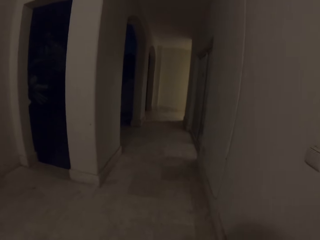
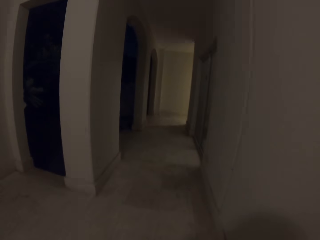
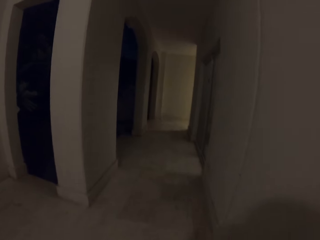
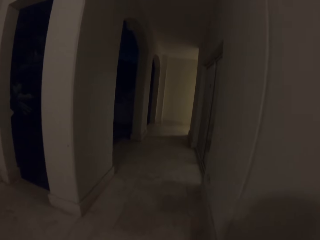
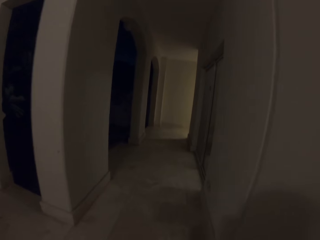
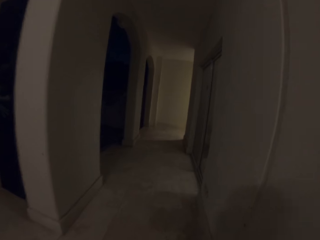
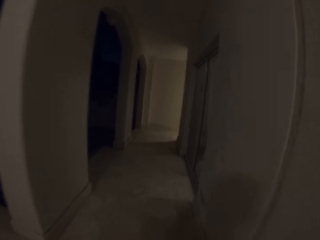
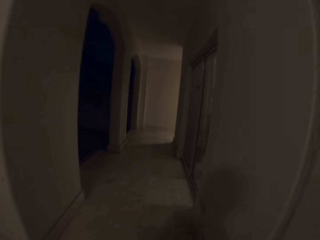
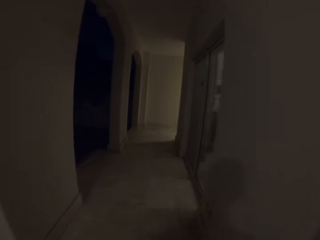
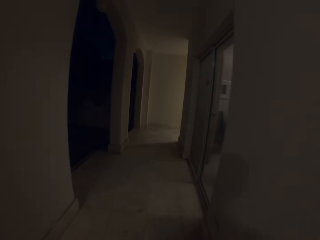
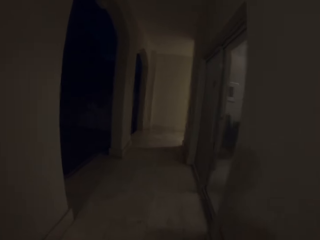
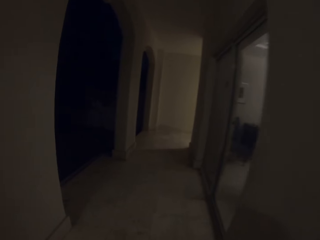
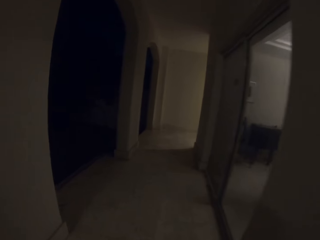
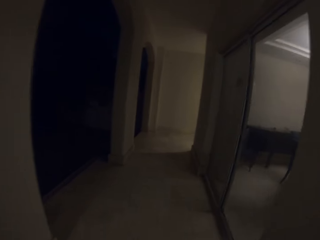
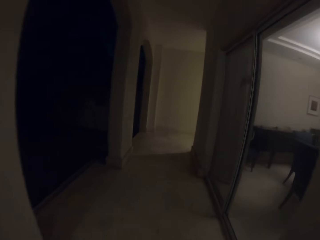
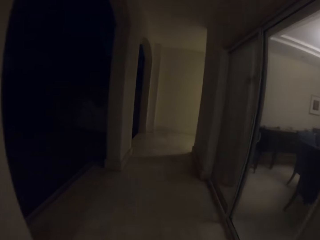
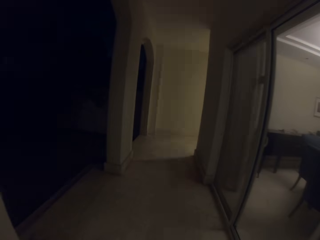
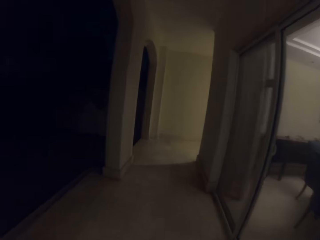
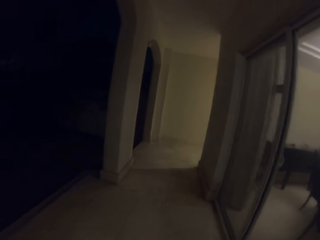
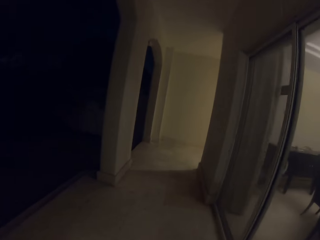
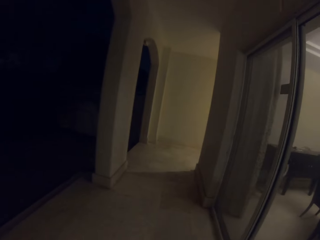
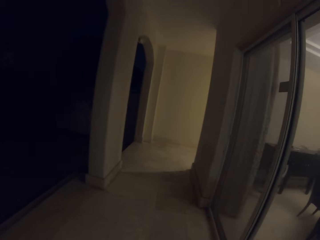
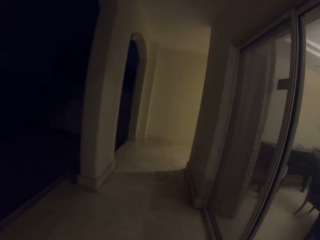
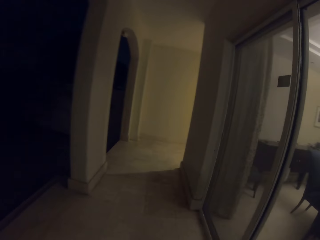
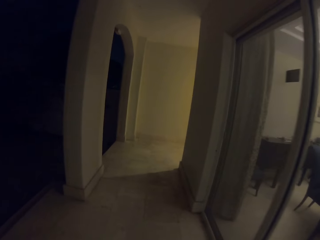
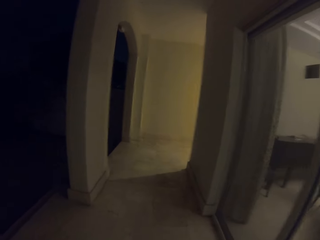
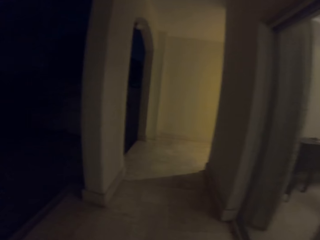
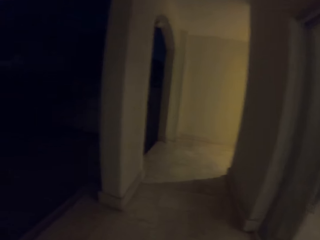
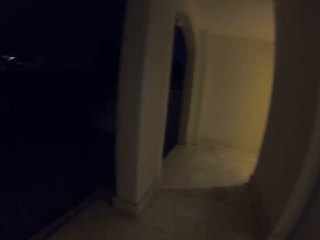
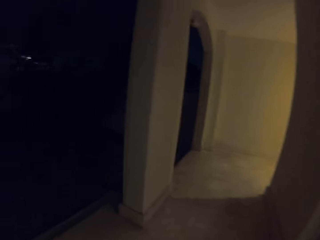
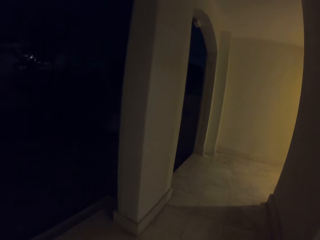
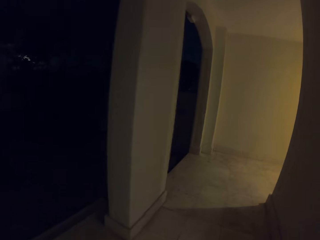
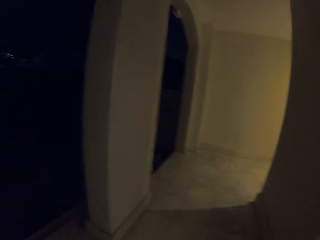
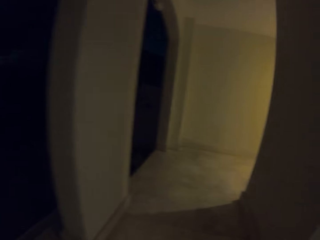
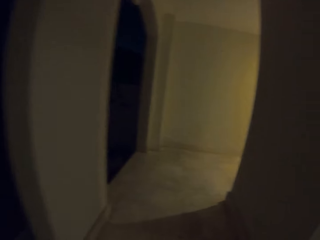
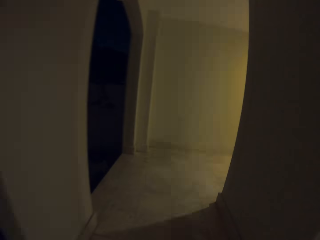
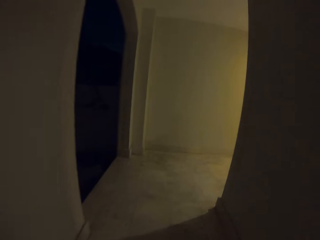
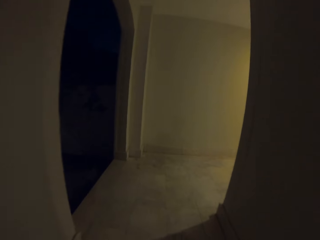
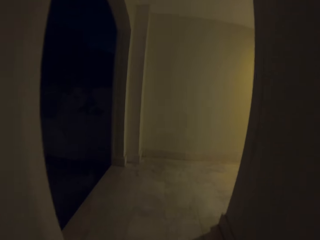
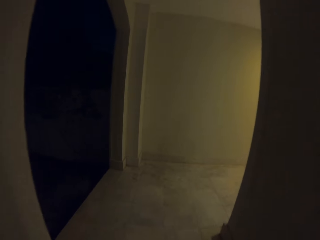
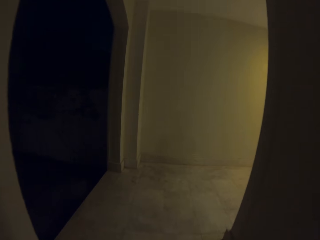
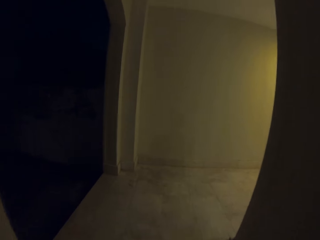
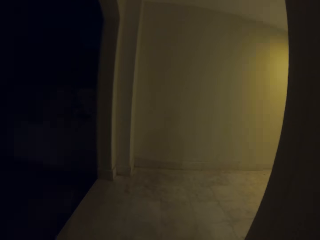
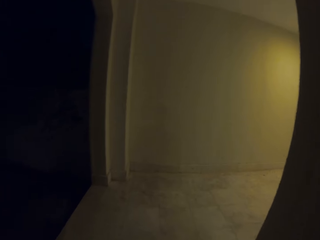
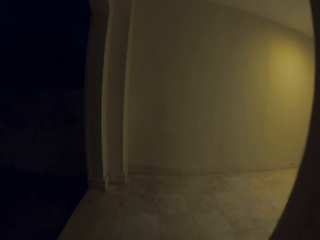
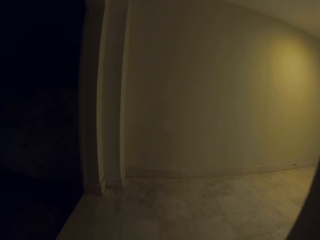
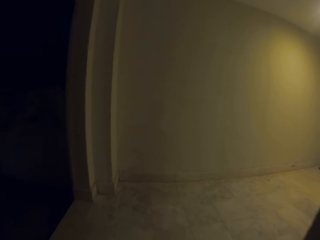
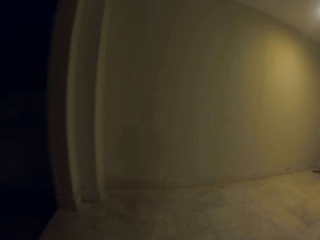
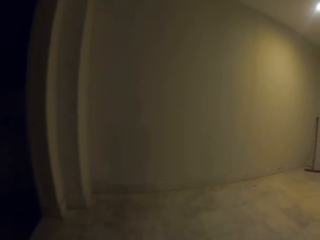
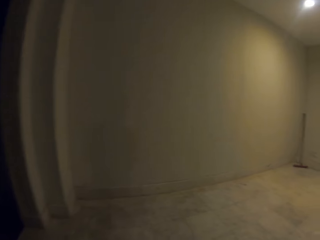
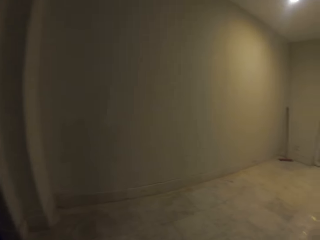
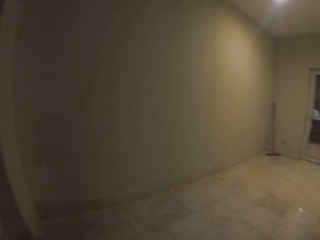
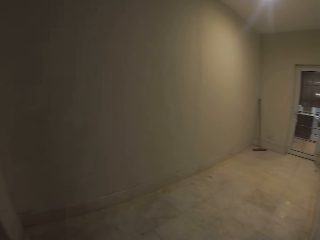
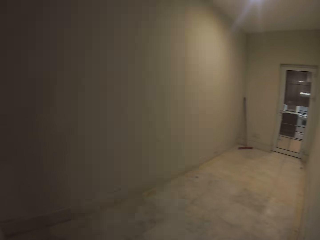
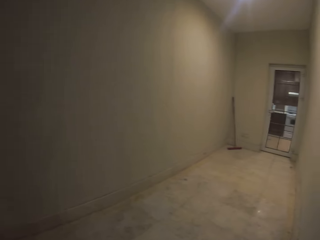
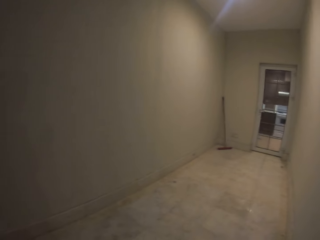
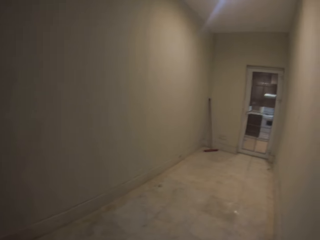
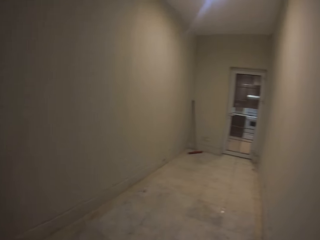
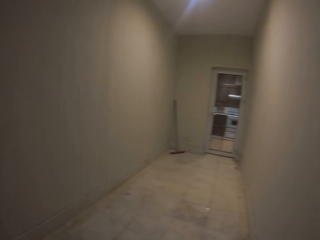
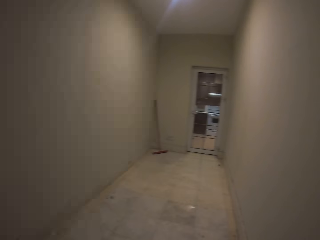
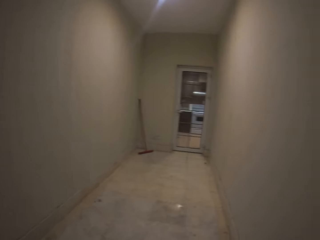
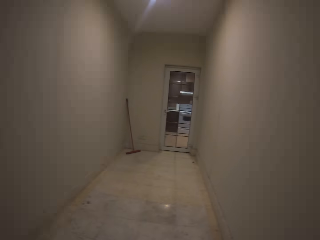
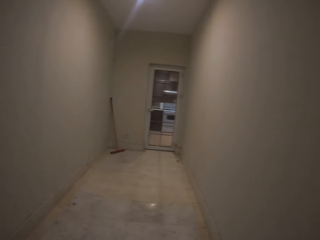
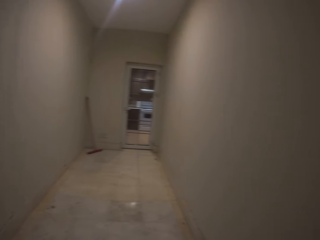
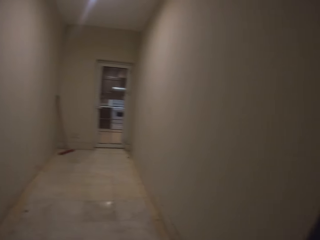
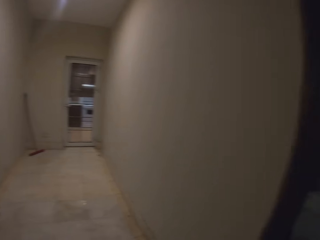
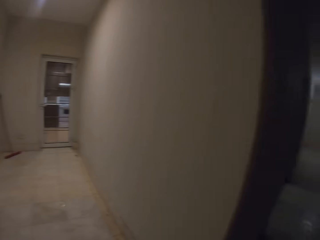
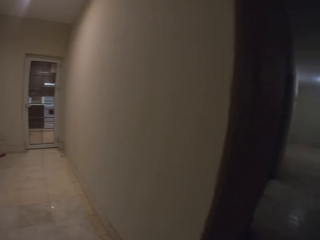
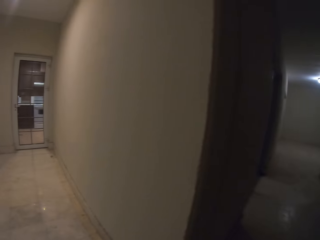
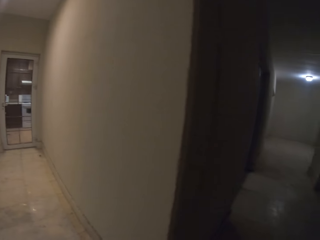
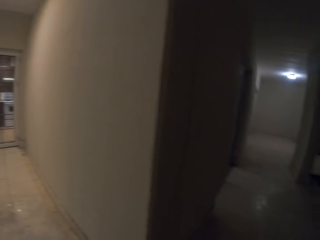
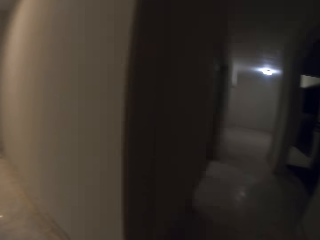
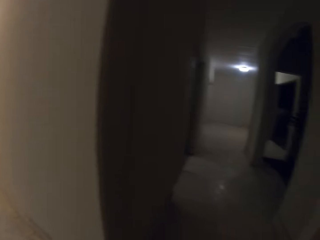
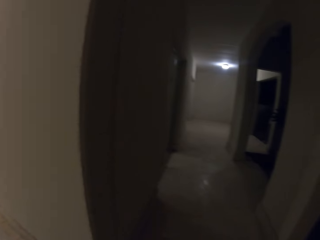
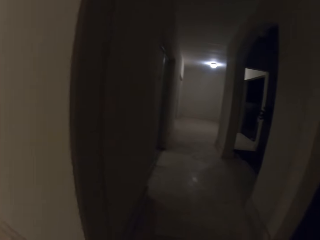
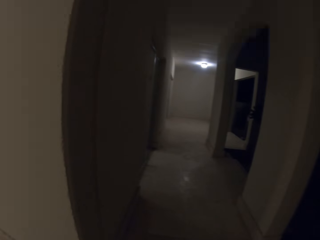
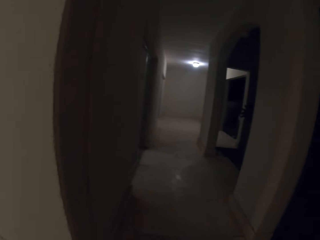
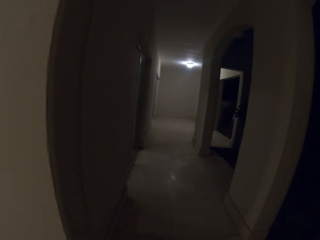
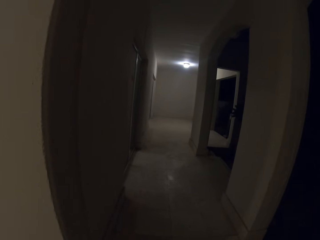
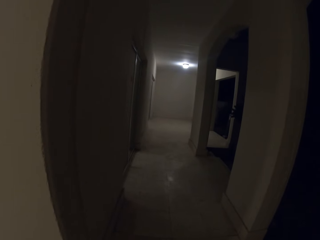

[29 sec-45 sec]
The camera wearer walks along the corridor. They stop and turn around.
